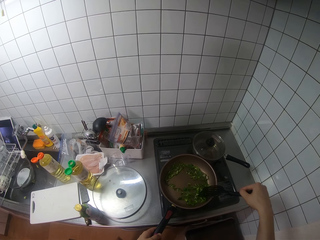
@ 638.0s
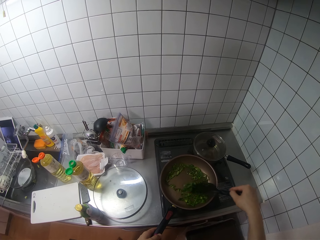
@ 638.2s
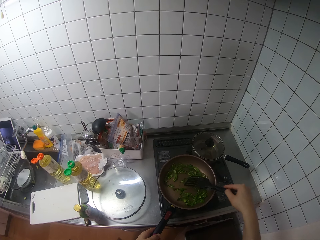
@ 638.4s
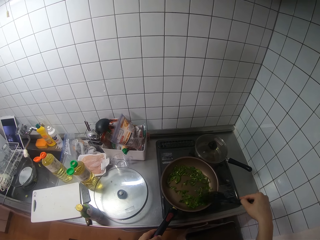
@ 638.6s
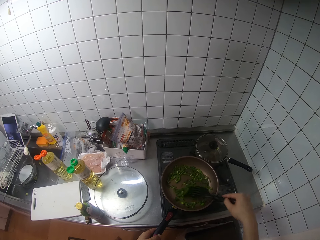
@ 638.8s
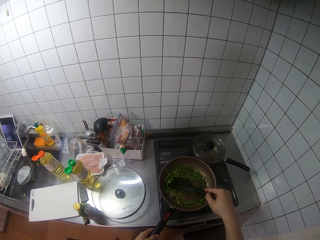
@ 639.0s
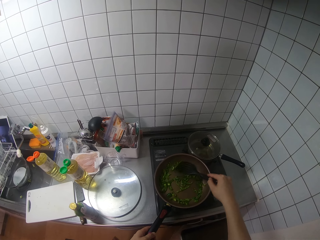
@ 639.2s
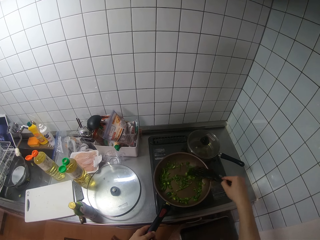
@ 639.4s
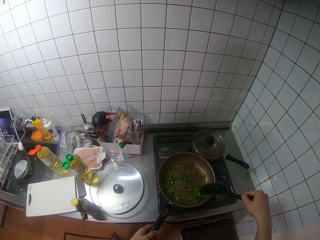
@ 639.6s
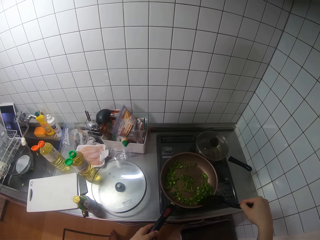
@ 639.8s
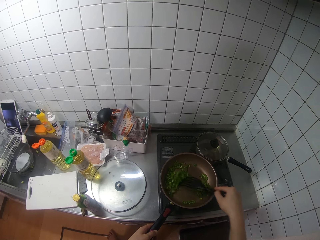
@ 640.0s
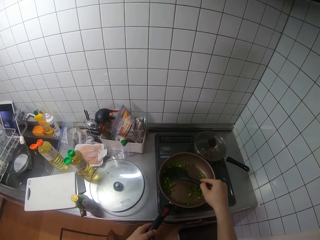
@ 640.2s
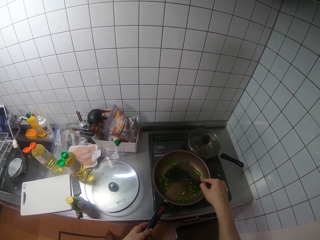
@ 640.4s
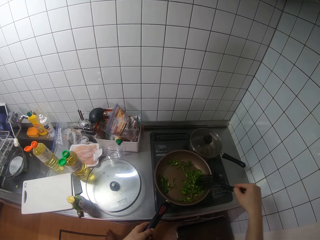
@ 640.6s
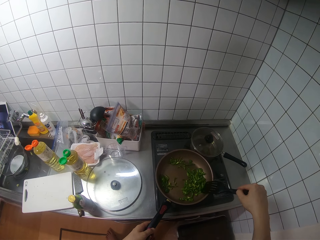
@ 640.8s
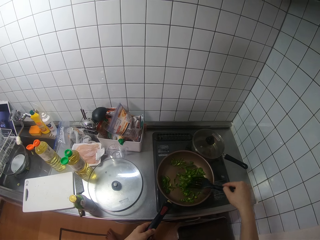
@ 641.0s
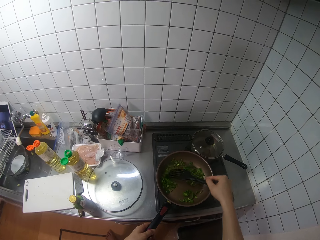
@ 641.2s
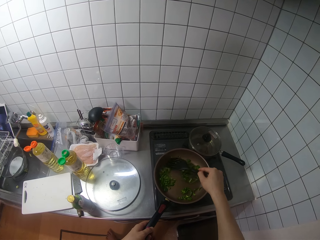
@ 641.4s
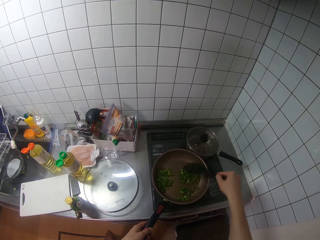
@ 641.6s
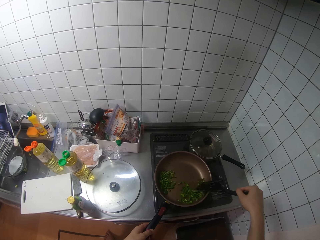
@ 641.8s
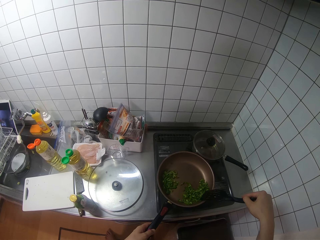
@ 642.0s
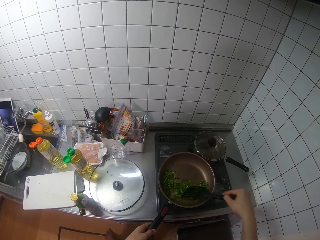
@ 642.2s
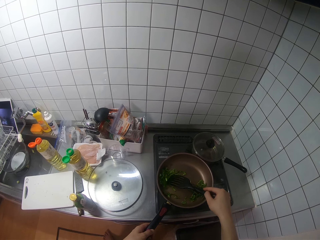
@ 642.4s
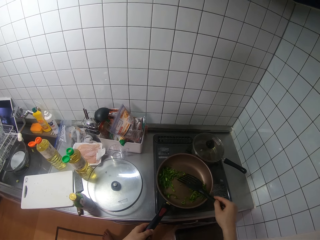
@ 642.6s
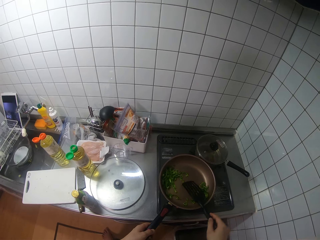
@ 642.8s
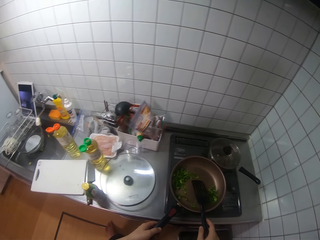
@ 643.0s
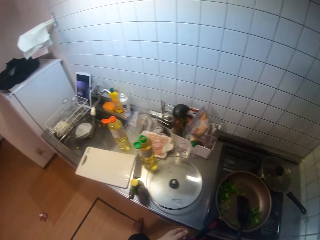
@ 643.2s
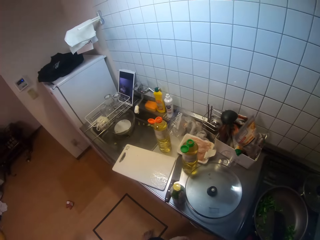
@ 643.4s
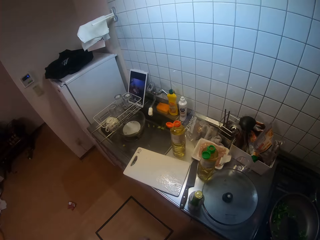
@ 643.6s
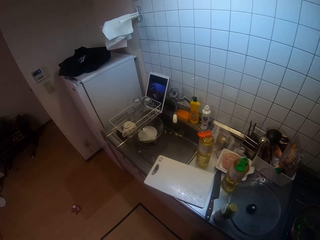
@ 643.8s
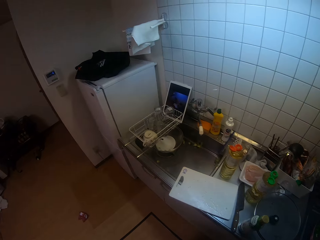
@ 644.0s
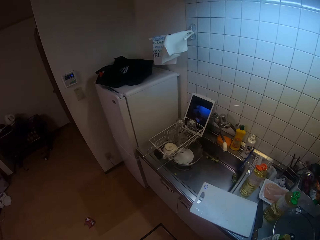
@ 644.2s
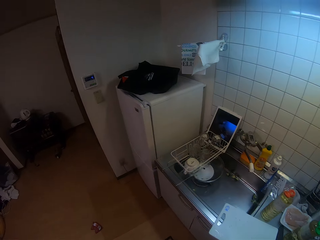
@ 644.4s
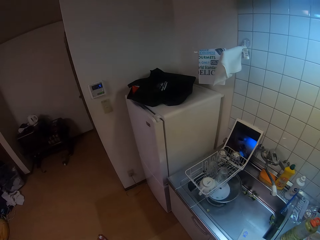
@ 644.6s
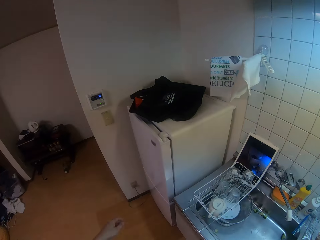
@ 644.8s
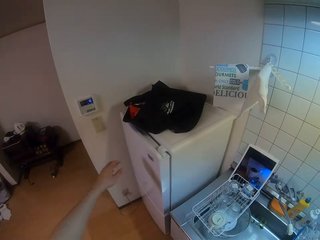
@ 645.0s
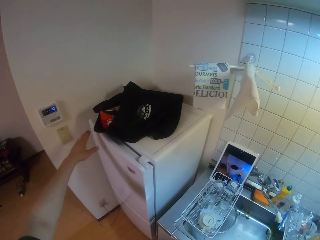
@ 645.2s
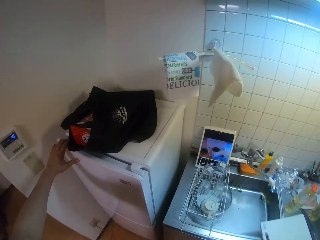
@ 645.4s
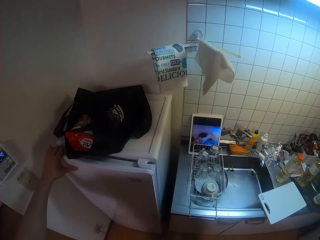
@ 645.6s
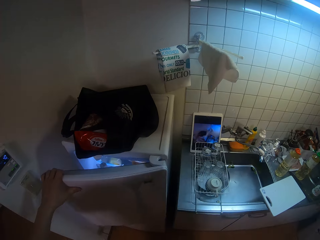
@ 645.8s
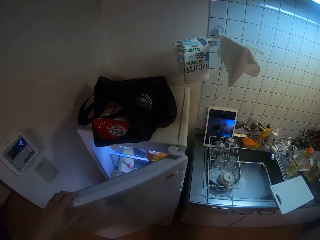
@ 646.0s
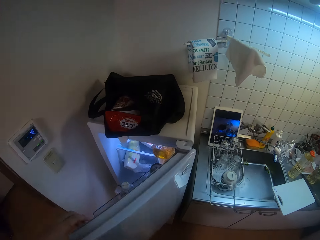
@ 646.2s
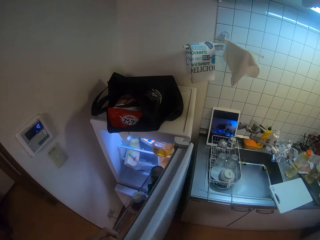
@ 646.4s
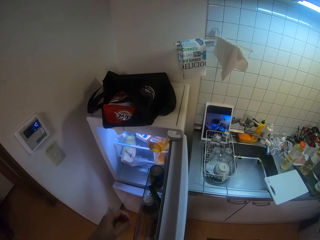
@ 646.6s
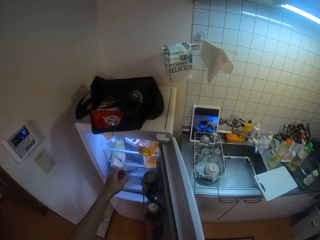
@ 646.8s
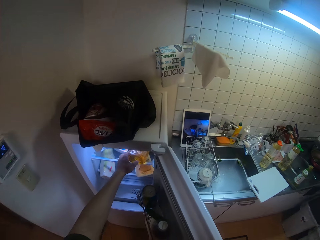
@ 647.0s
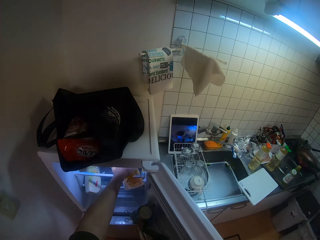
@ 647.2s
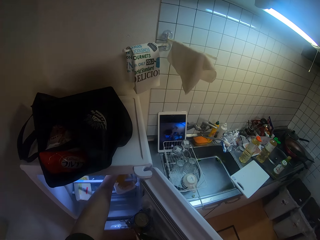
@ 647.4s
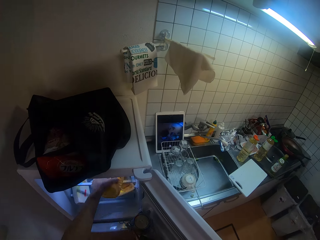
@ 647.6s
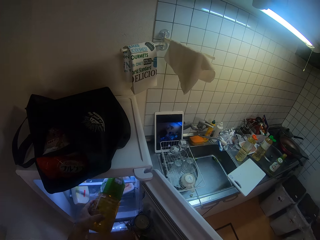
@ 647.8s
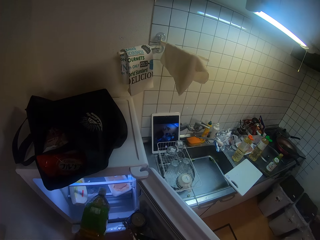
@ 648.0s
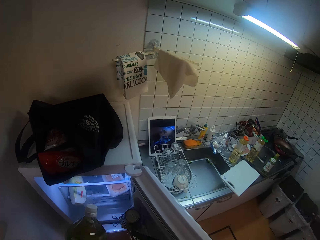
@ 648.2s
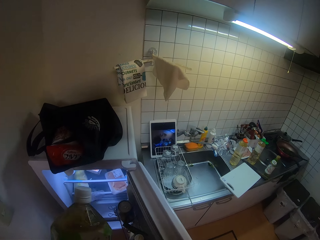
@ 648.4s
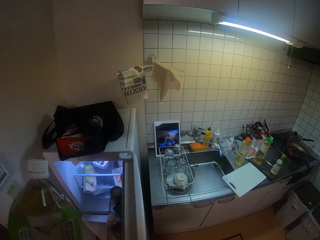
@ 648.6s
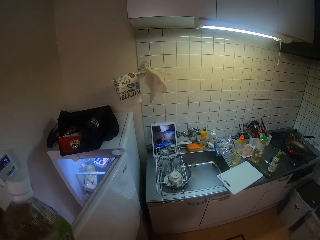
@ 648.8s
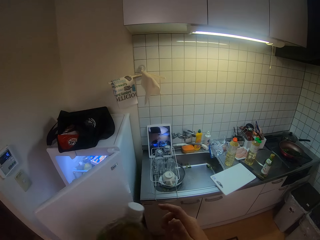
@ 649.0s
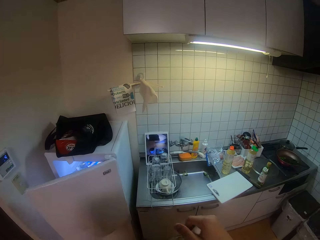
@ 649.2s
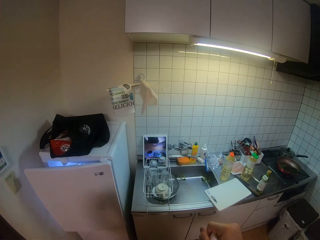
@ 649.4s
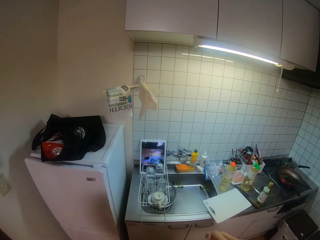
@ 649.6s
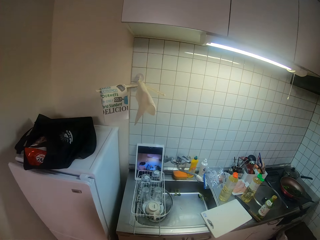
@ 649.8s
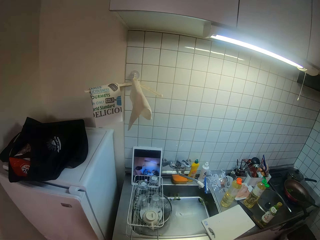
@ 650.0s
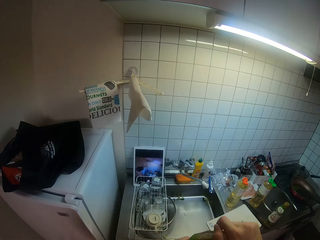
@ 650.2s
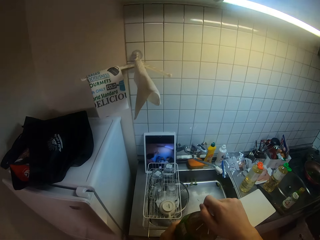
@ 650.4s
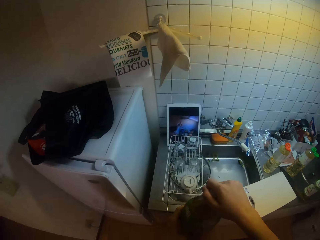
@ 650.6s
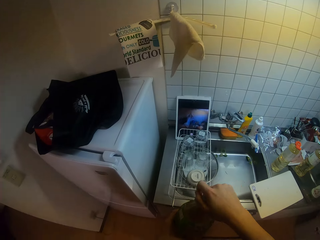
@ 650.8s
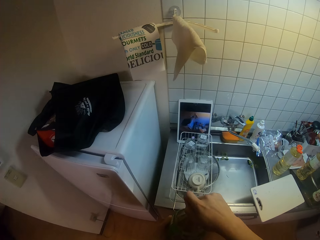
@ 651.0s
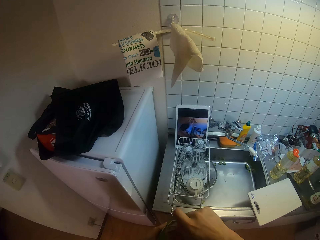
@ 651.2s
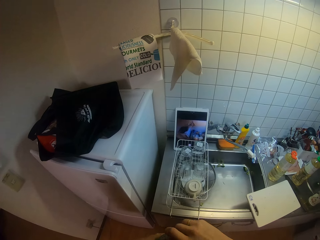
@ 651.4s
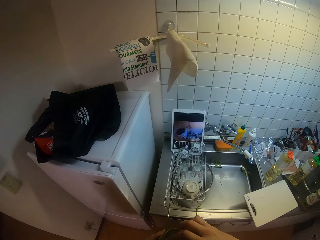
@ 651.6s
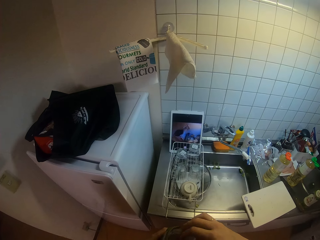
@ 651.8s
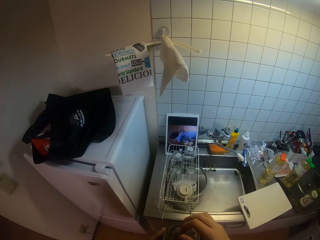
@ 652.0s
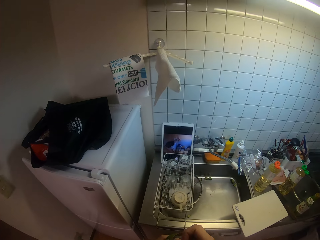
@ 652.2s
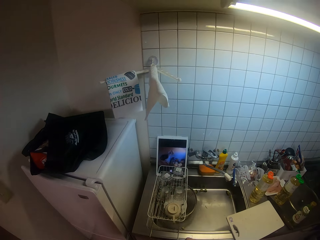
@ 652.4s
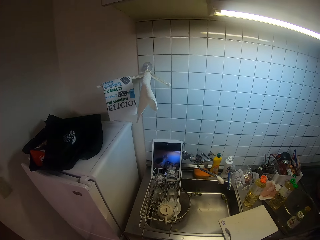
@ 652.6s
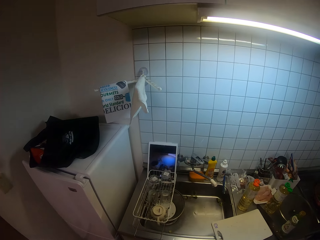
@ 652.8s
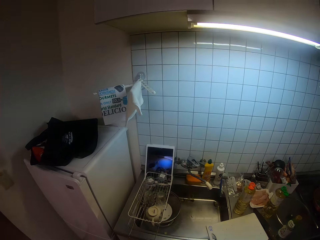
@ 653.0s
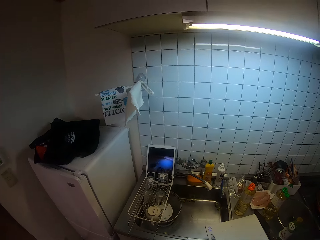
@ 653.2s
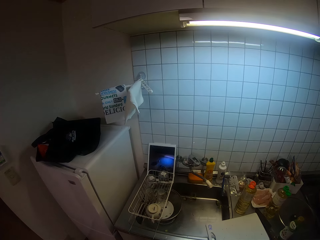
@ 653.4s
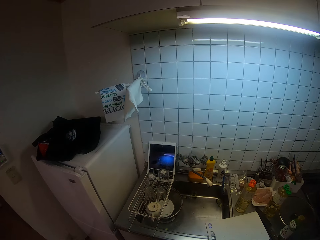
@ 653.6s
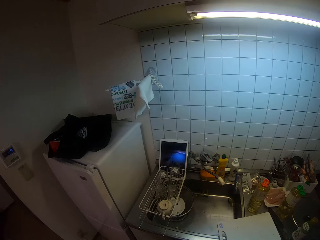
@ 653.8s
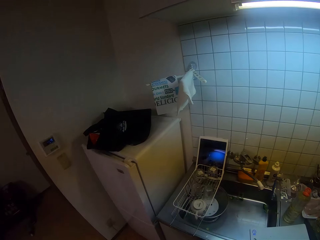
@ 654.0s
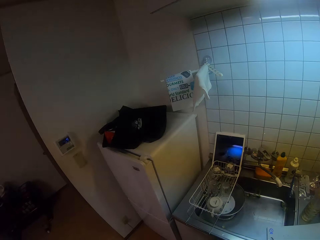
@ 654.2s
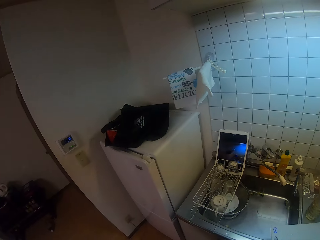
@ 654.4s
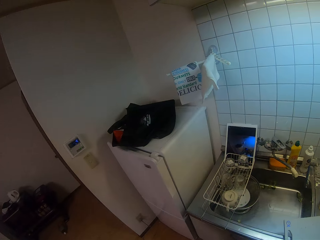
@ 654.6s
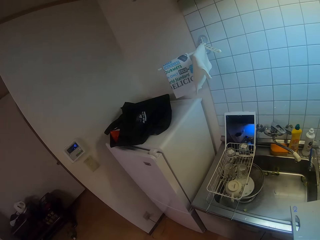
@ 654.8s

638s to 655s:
The camera wearer puts the spatula down. She opens a refrigerator with her left hand. She removes a bottle of oil from the refrigerator with her left hand. She closes the refrigerator with her right hand. She opens the oil with her right hand.

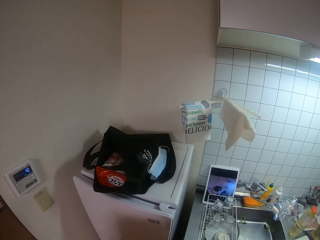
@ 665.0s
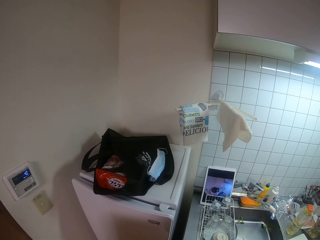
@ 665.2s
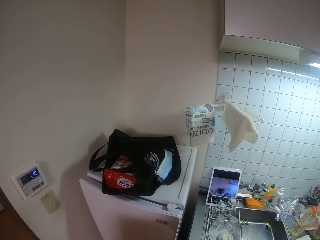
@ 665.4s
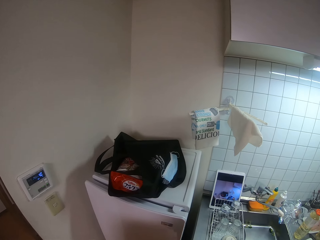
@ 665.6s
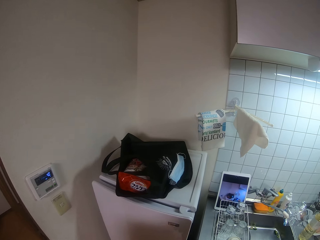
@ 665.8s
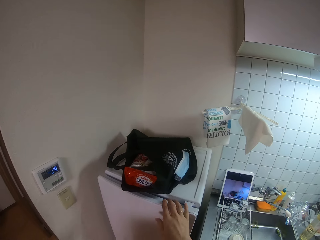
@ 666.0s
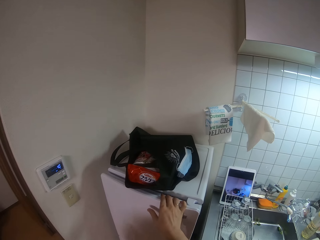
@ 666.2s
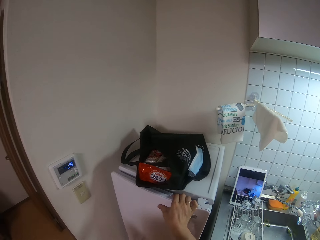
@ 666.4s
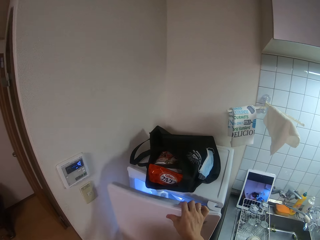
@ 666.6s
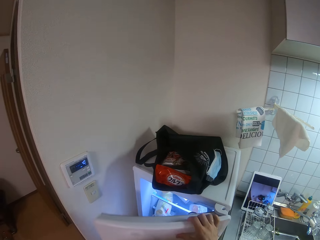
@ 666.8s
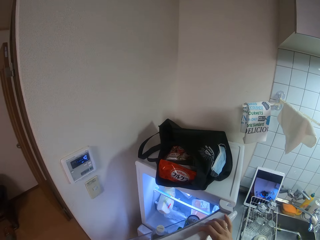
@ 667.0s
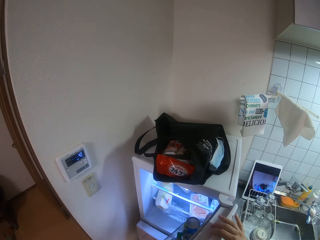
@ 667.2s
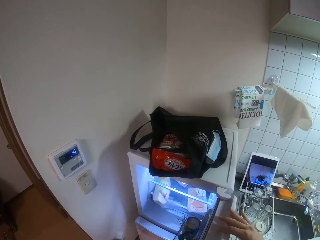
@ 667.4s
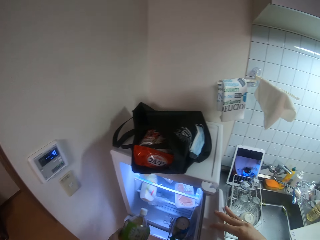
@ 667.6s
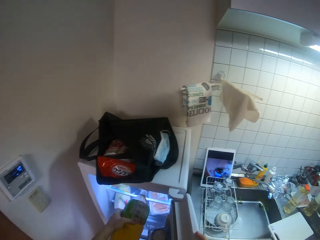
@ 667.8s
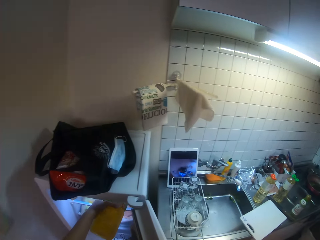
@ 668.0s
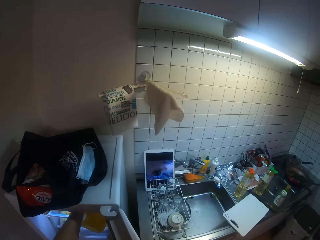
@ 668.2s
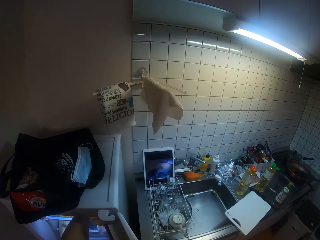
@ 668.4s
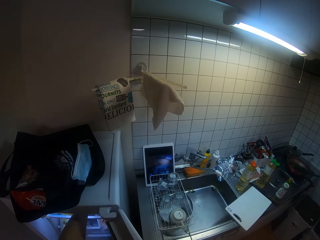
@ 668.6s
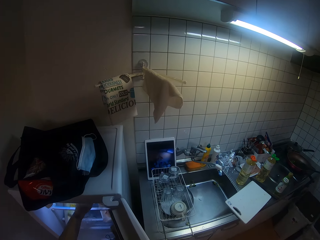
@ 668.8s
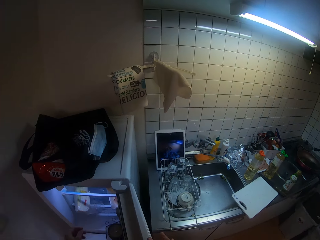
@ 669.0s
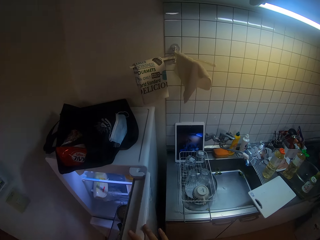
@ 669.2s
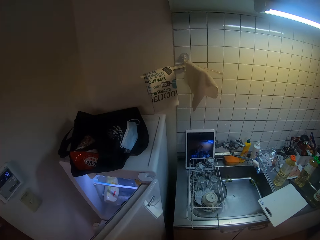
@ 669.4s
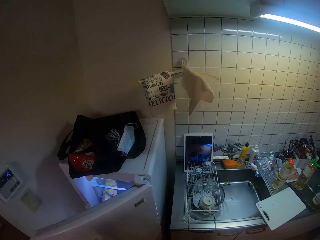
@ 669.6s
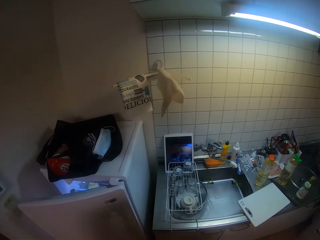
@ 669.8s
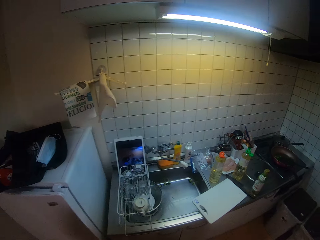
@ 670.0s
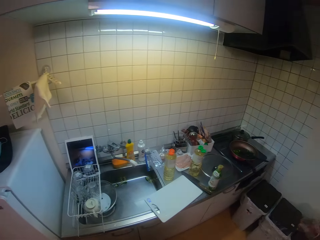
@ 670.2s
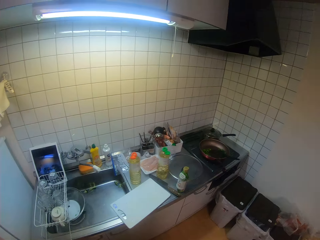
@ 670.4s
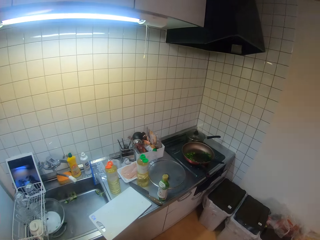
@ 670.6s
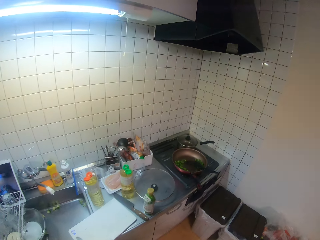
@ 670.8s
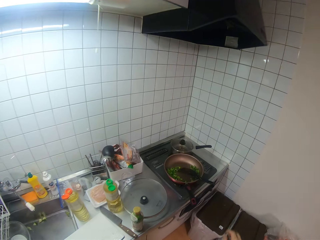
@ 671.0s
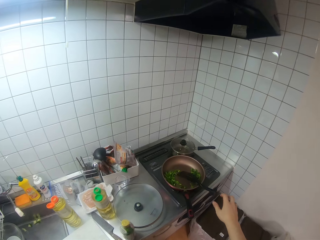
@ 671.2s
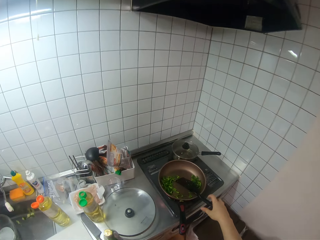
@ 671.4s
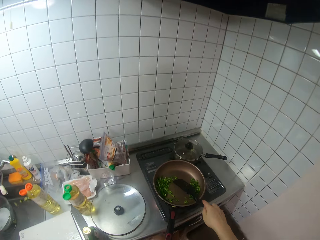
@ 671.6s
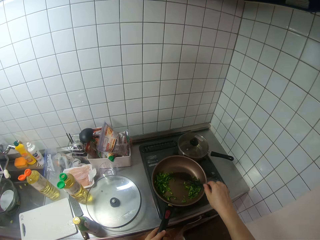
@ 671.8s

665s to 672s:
The camera wearer opens a refrigerator with her right hand. She puts the bottle of oil into the refrigerator with her left hand. She closes the refrigerator with her right hand.
